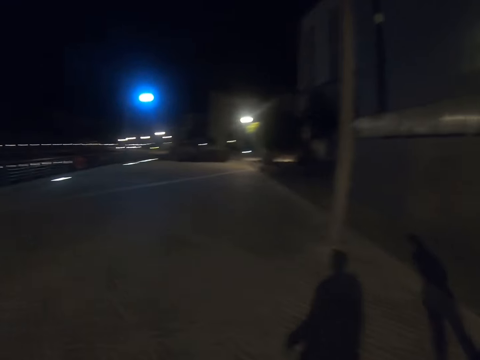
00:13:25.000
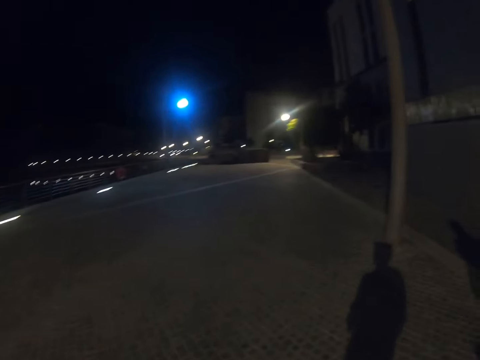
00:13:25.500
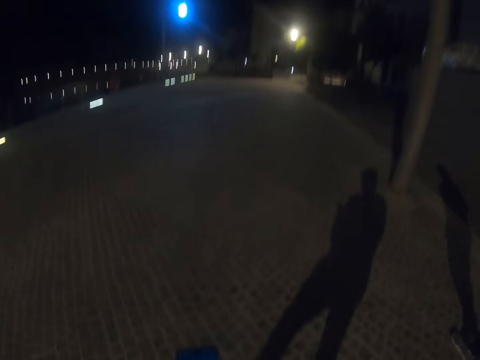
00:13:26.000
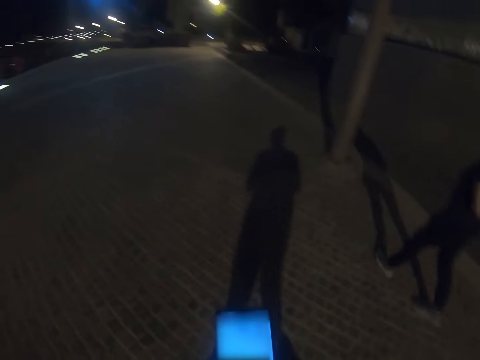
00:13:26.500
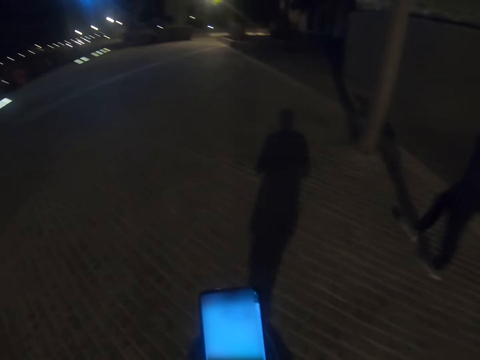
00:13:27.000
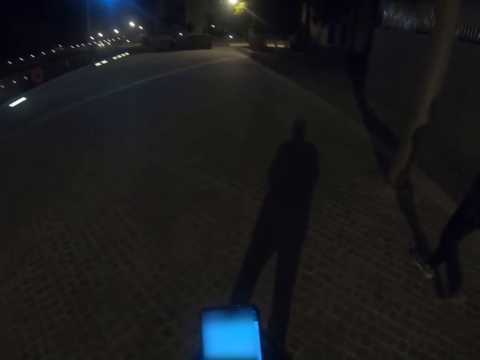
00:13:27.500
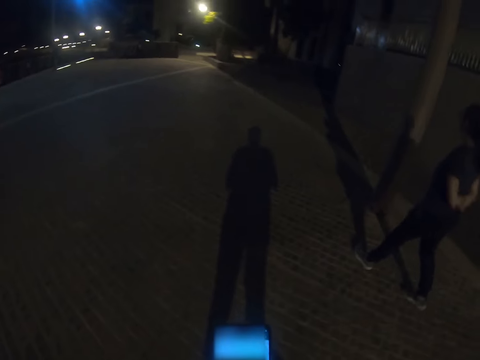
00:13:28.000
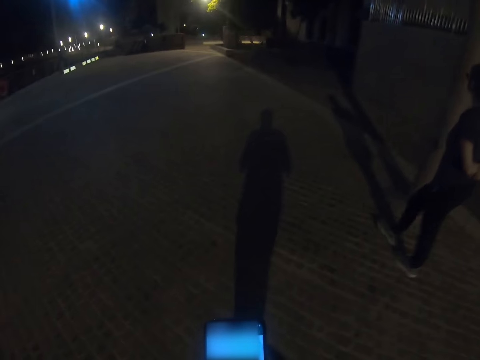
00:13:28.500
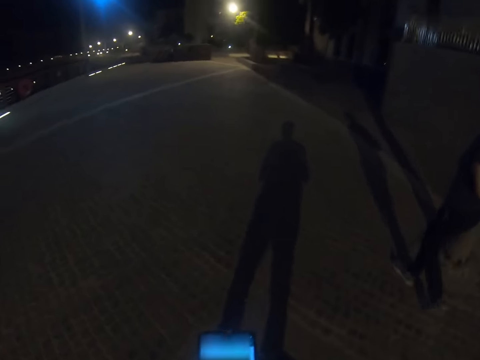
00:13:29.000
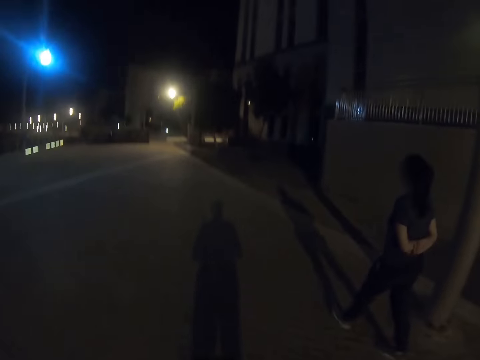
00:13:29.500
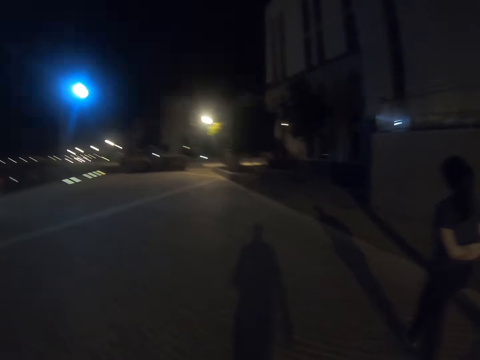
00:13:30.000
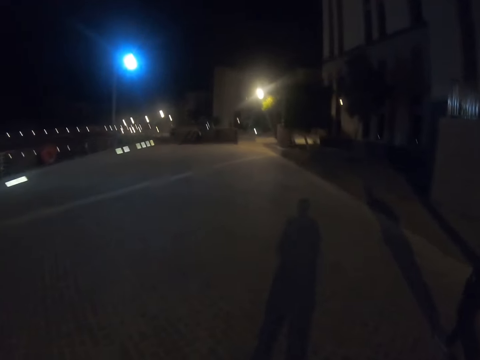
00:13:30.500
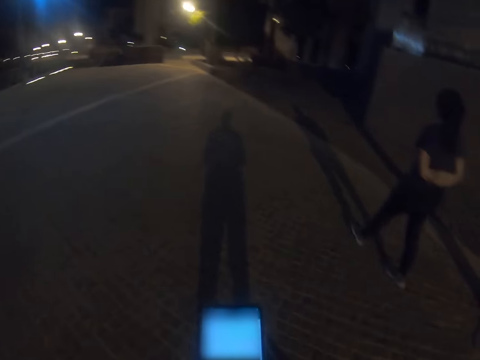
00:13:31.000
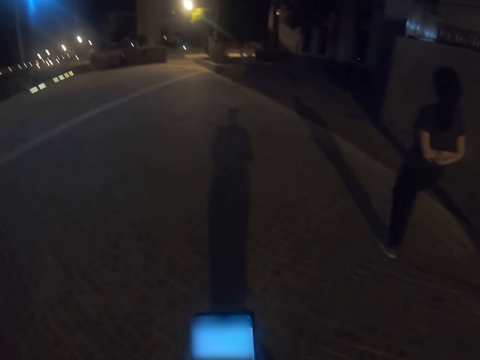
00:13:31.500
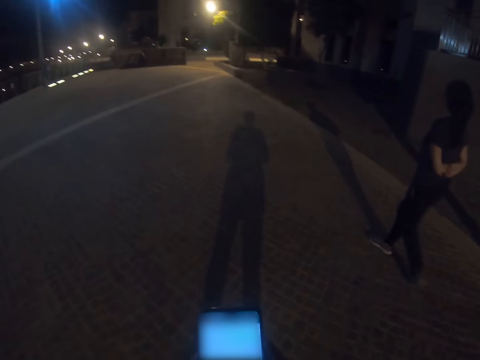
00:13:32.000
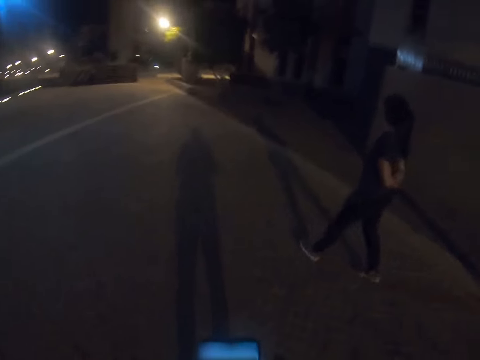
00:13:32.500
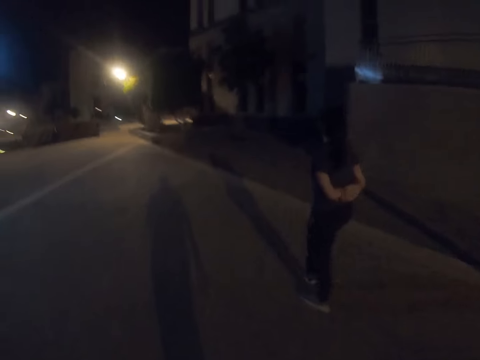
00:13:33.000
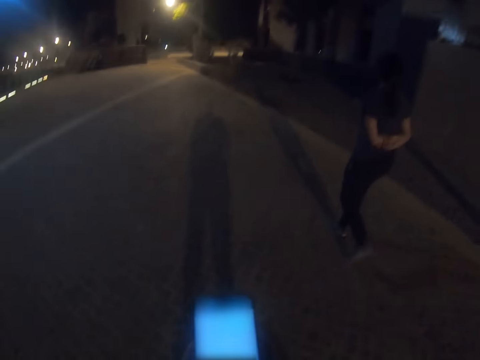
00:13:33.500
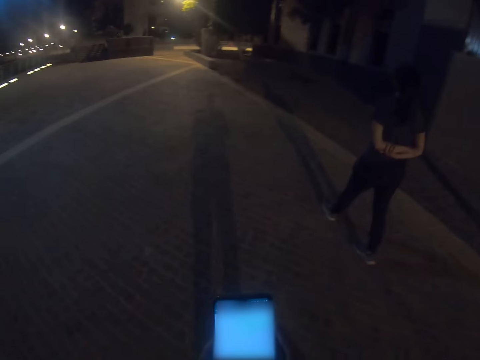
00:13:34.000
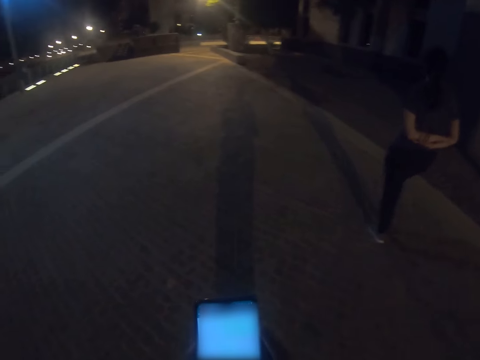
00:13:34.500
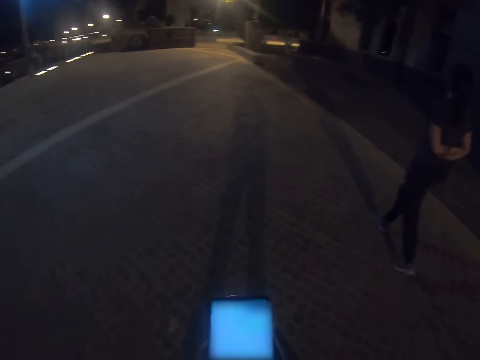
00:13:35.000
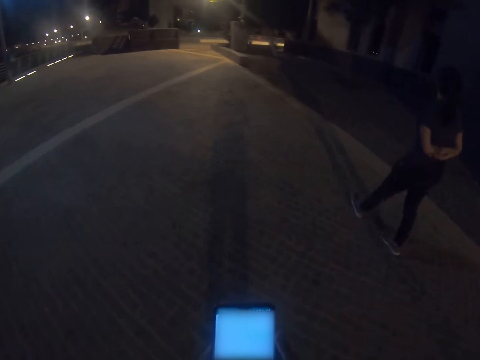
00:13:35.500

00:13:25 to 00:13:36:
The camera wearer operates his phone with both hands. A woman walks around the park. The camera wearer operates his phone with both hands. He walks around the park. He takes a video with the phone.

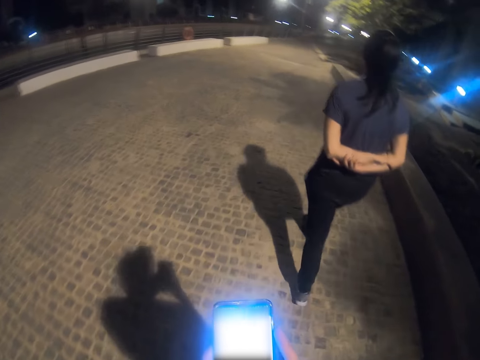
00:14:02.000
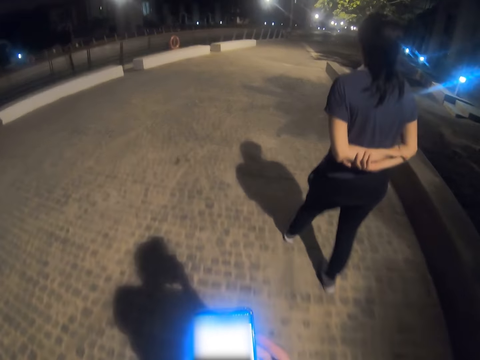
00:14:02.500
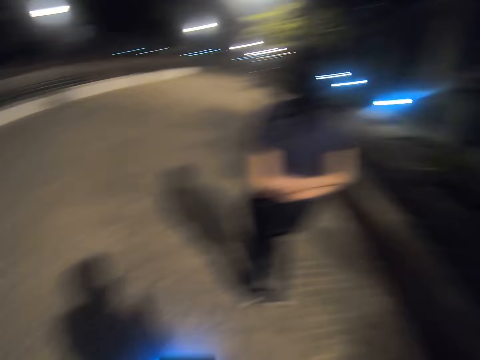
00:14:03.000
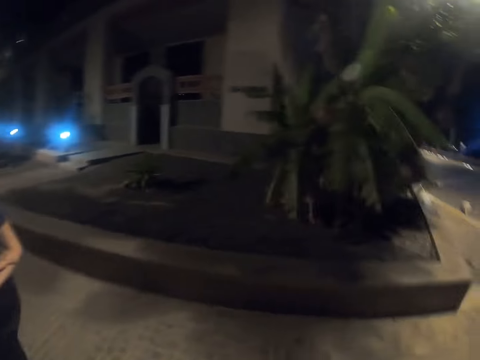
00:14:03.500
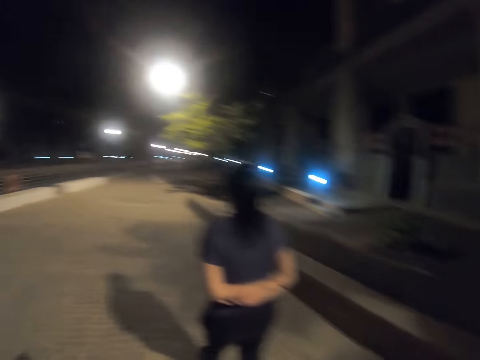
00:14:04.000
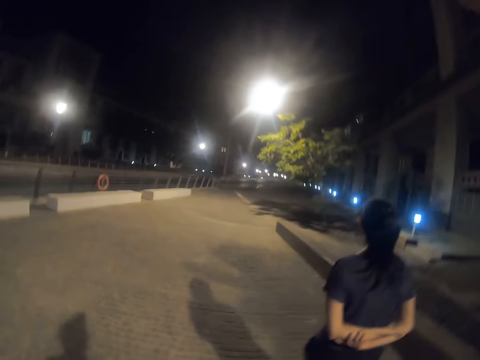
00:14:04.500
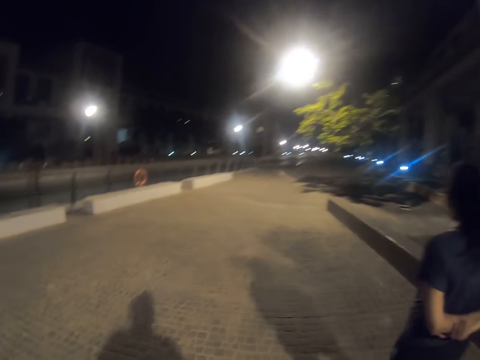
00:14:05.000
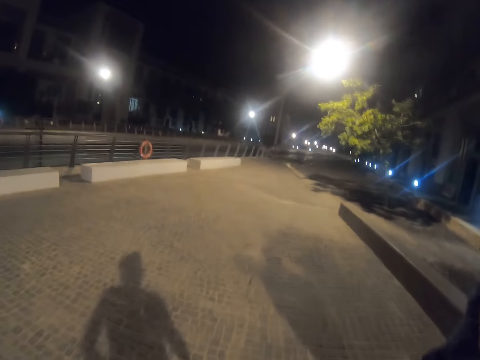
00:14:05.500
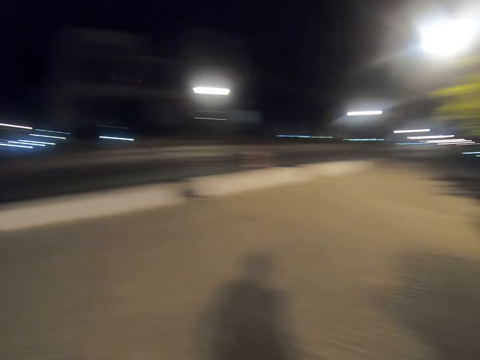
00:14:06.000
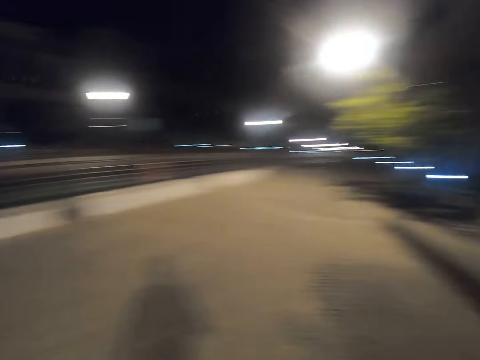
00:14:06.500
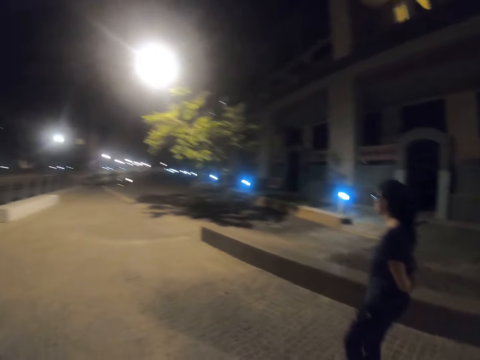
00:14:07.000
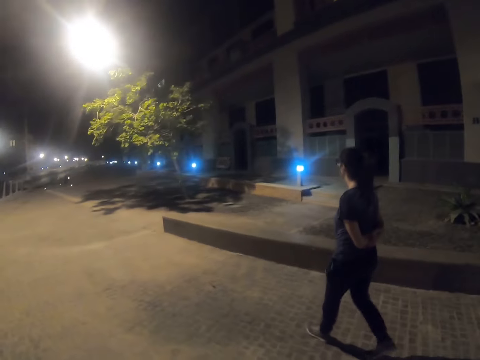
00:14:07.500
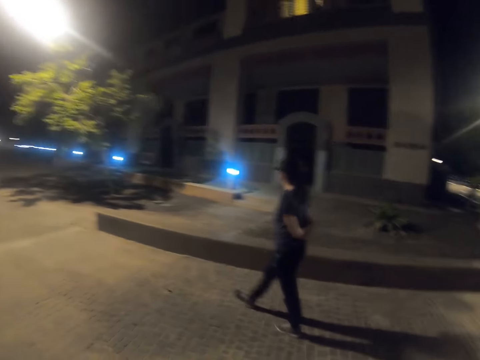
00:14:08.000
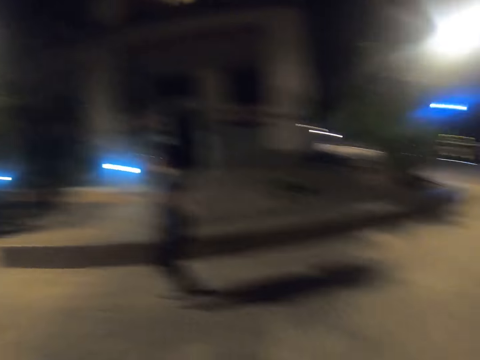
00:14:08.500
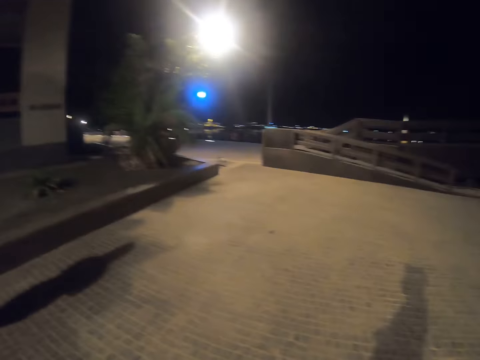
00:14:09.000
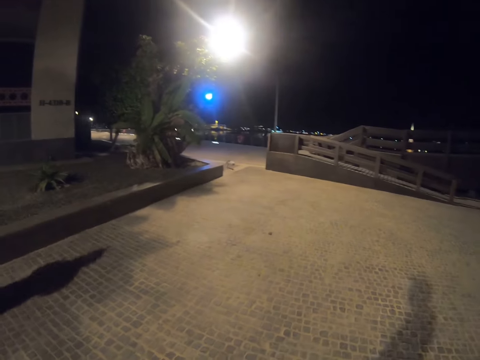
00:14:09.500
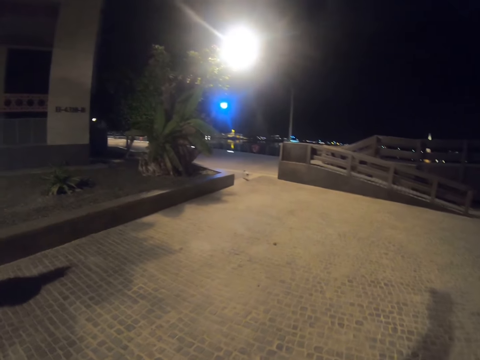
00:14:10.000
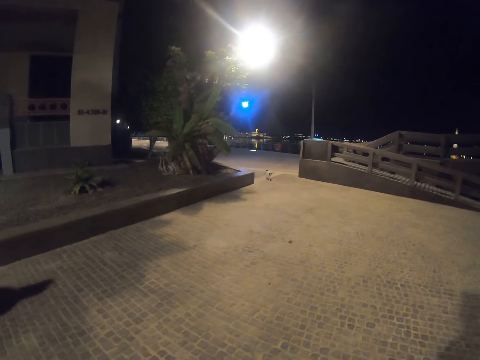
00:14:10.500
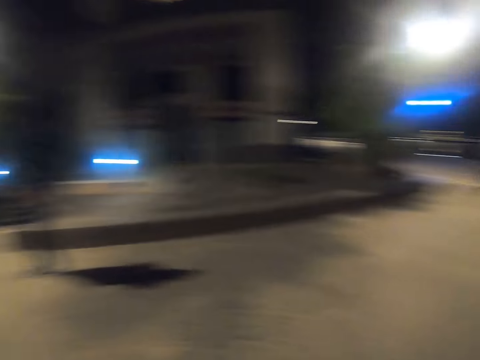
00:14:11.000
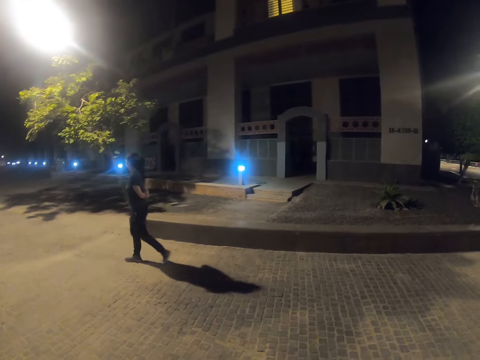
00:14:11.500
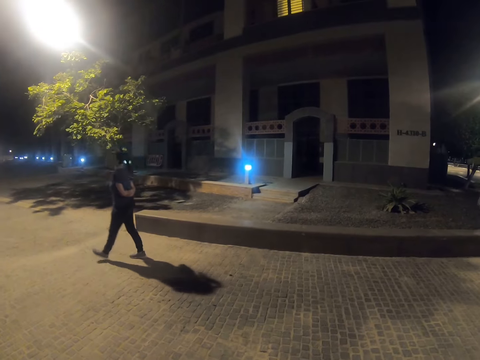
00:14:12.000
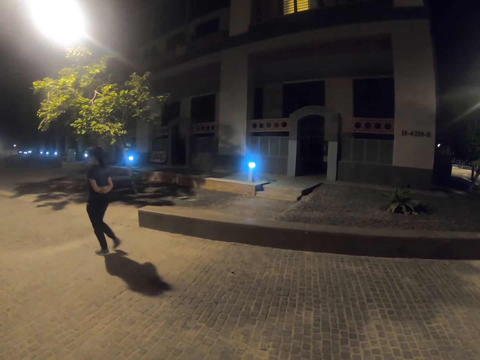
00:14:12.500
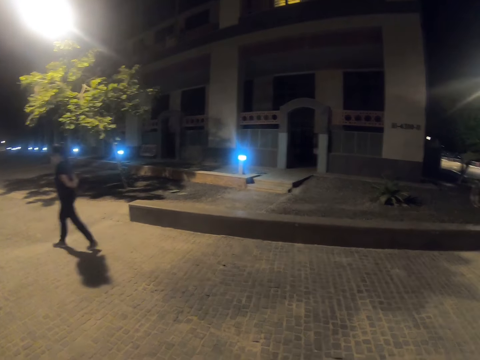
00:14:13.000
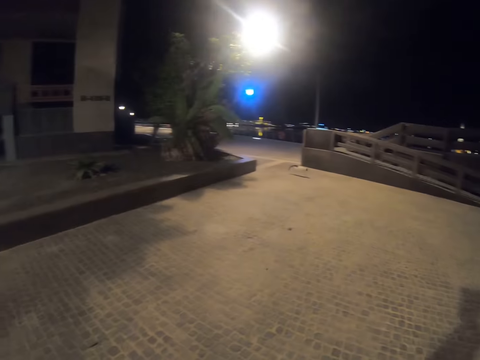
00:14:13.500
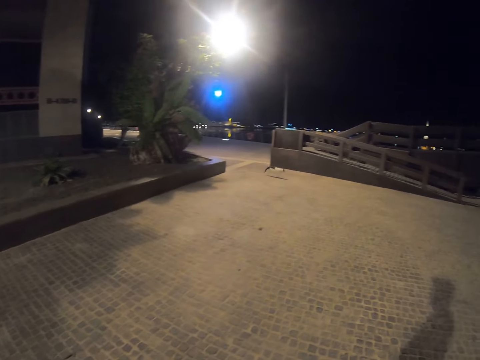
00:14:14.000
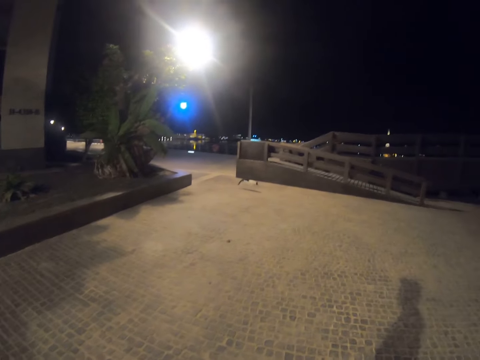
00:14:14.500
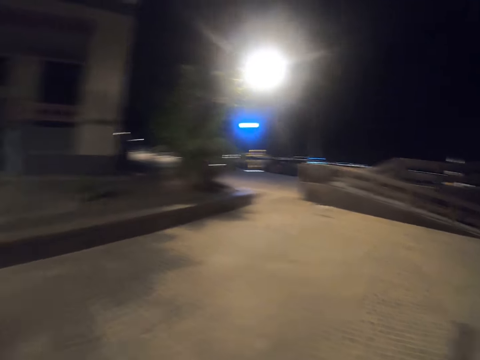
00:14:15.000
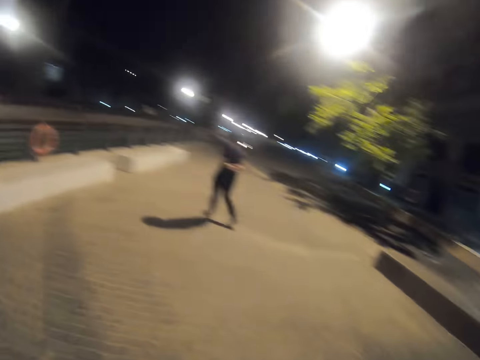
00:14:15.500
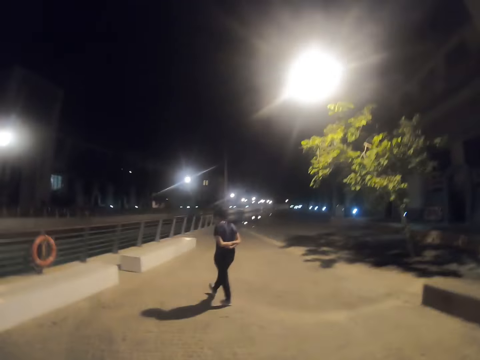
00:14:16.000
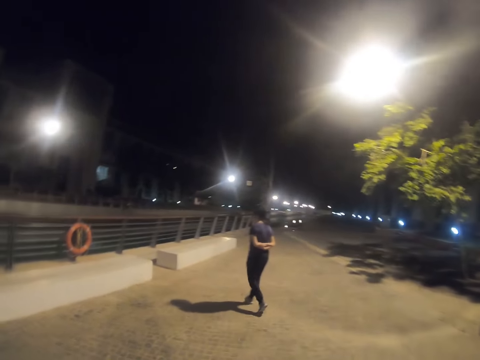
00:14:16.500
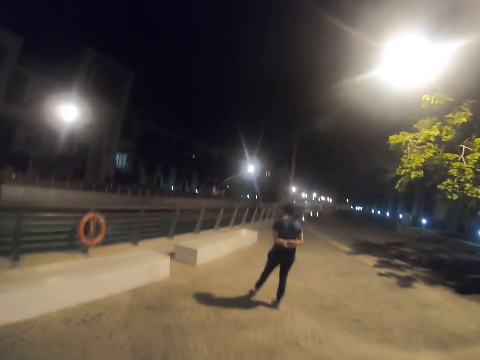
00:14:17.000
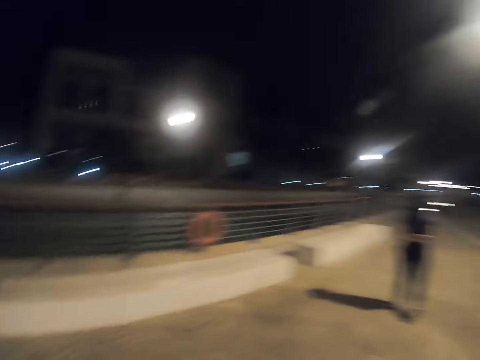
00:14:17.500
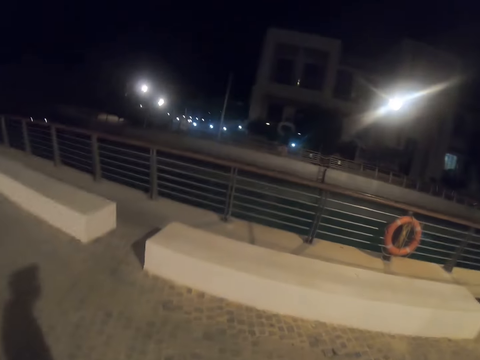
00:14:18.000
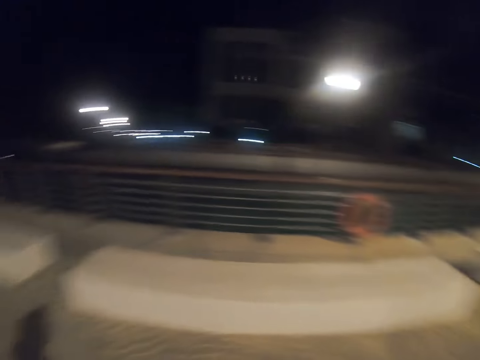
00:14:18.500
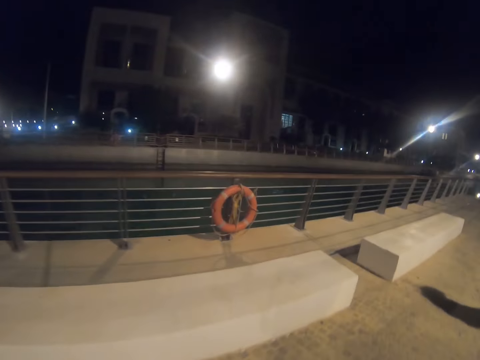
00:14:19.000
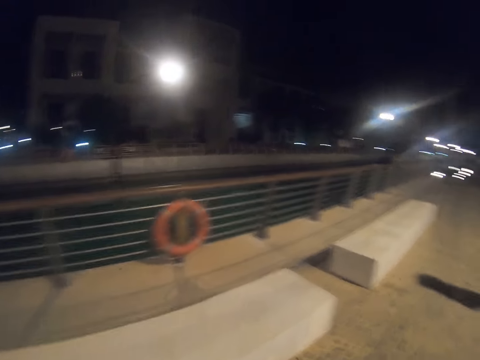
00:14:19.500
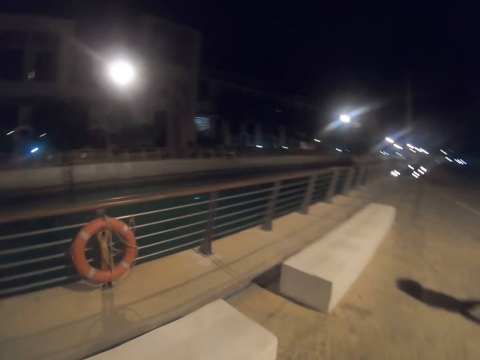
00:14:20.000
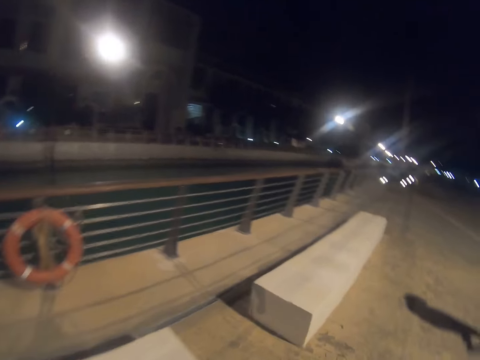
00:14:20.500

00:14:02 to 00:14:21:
The camera wearer walks along the pavement. They look around. They look around again. A person walks along the pavement. The camera wearer looks around. The person walks around. The camera wearer walks around.
